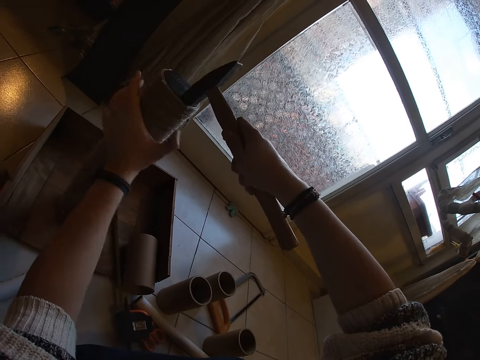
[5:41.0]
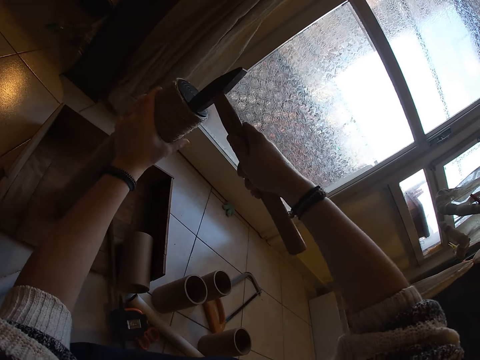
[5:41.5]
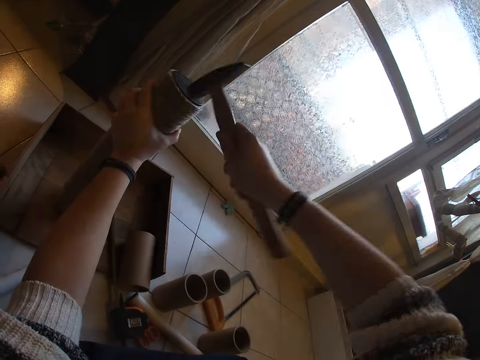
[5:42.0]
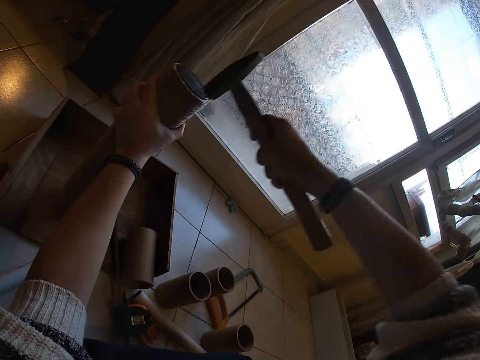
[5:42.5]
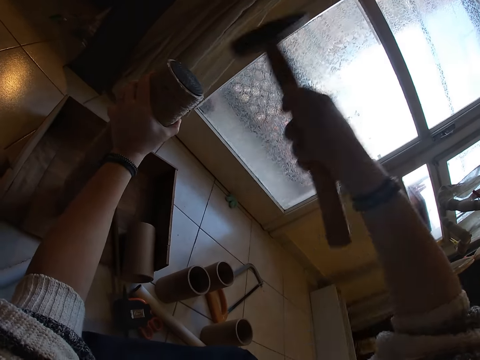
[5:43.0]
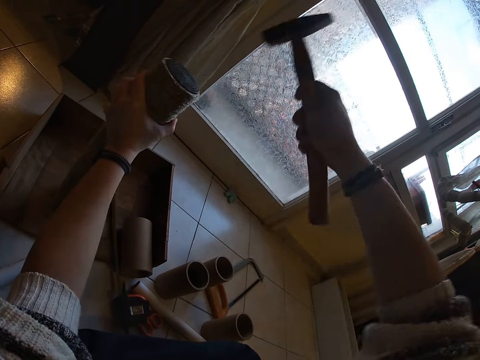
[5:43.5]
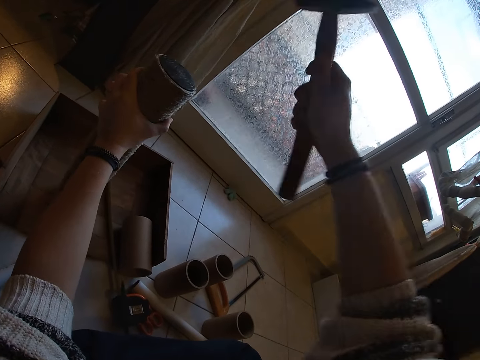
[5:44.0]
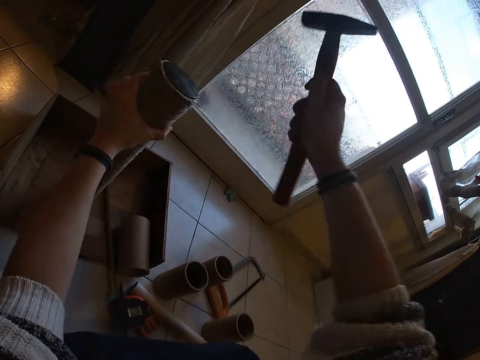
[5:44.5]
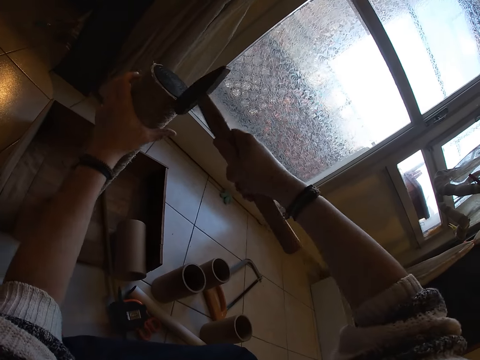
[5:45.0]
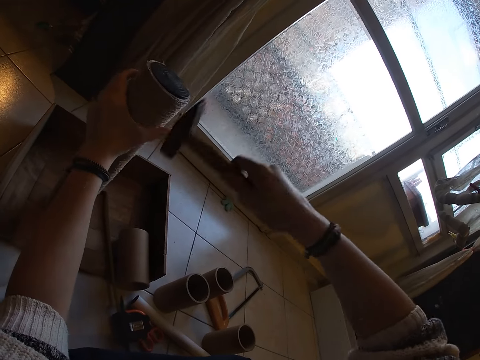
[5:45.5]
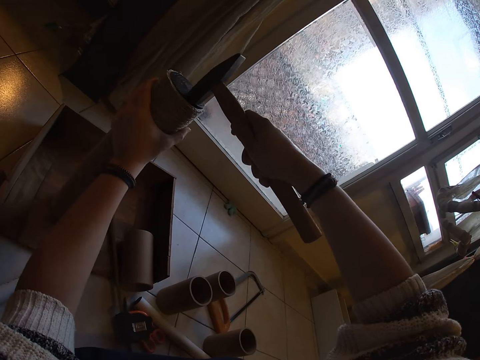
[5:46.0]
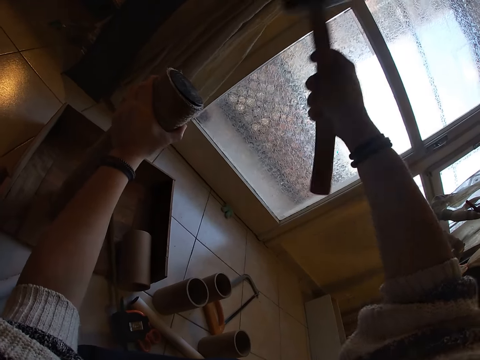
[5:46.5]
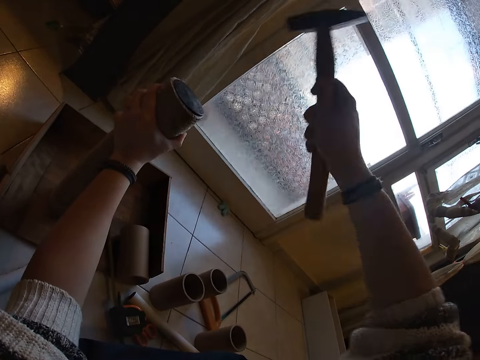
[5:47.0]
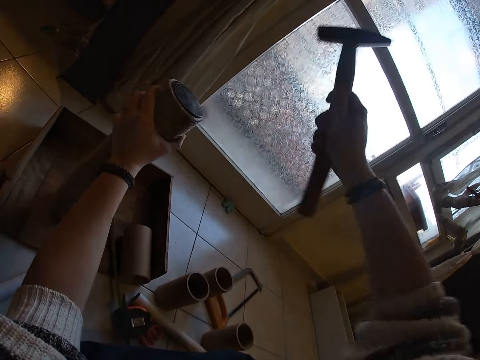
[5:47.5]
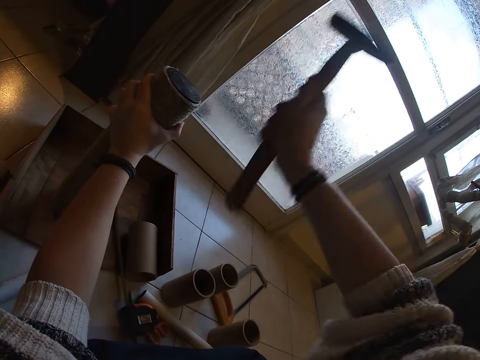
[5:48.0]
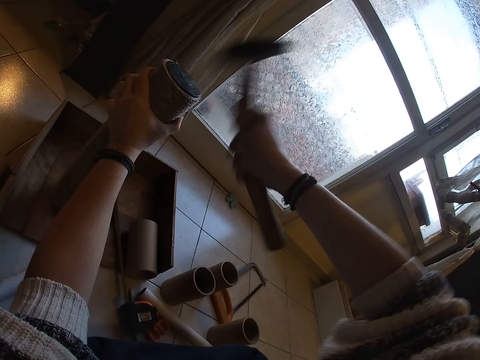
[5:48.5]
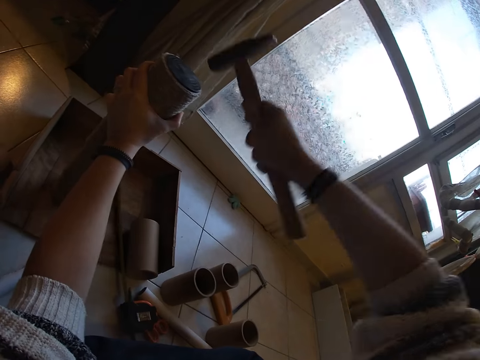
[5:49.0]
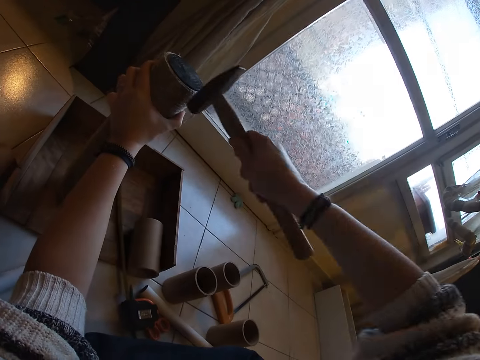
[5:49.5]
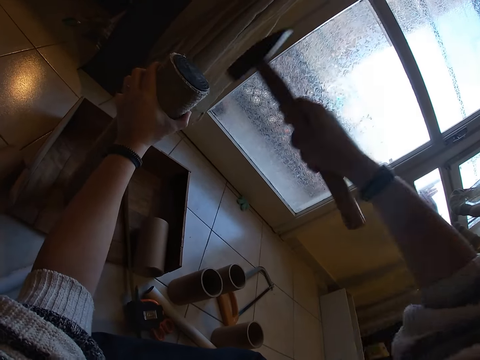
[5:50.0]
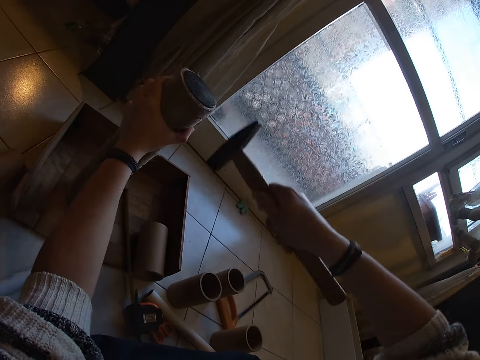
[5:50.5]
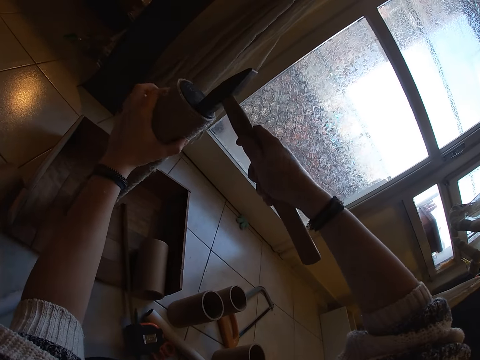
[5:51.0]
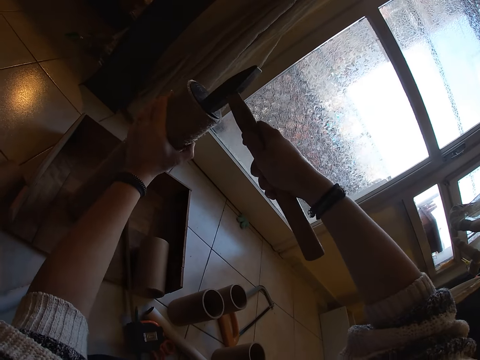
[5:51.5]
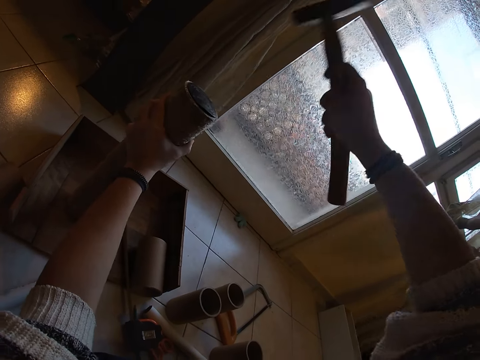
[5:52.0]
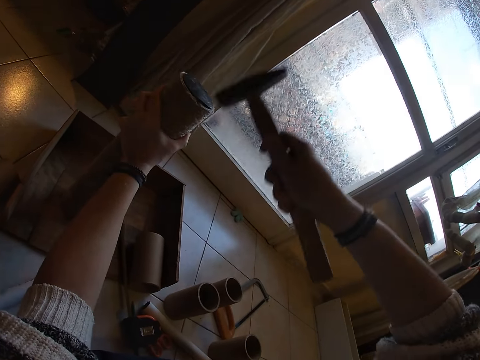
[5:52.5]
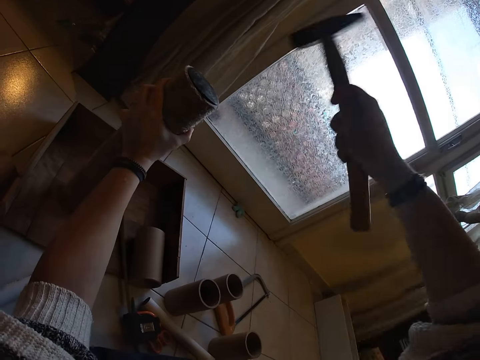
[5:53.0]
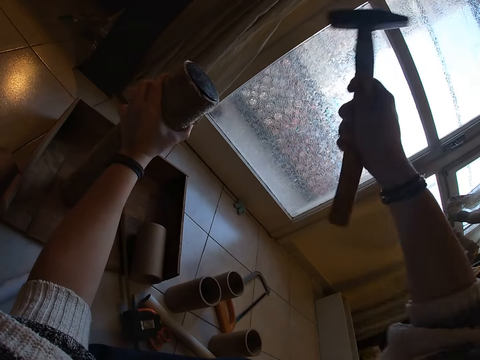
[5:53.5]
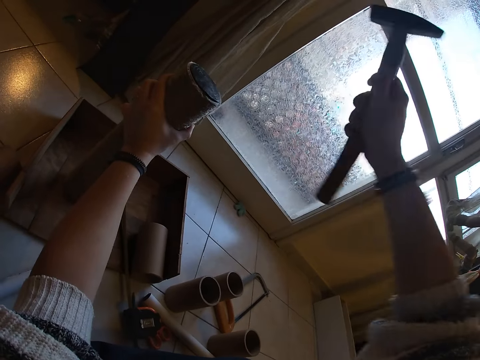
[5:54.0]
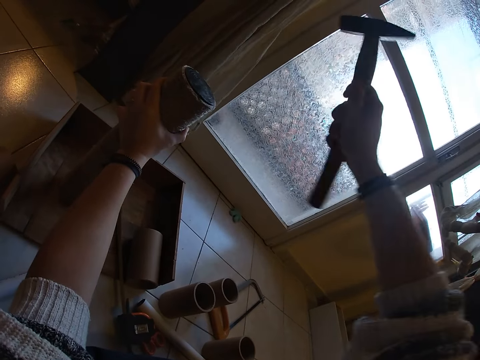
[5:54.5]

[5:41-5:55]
The camera wearer turns the twined cardboard tube on the wooden pad with her left hand. She hits the hammer on the twined cardboard tube on the wooden pad with her right hand. She places the hammer on the twined cardboard tube on the wooden pad with her right hand. She hits the hammer on the twined cardboard tube on the wooden pad with her right hand. She turns the twined cardboard tube on the wooden pad with her left hand. She hits the hammer on the twined cardboard tube on the wooden pad with her right hand.

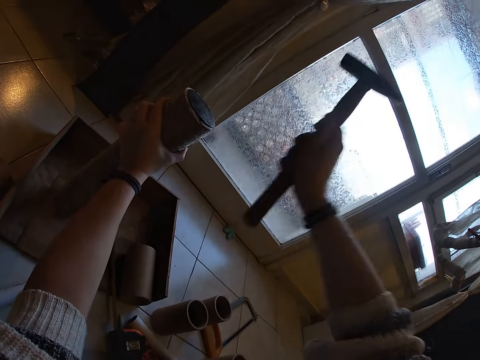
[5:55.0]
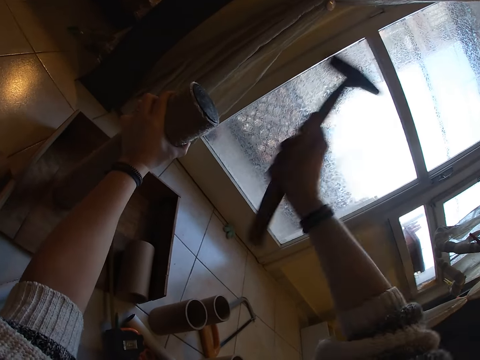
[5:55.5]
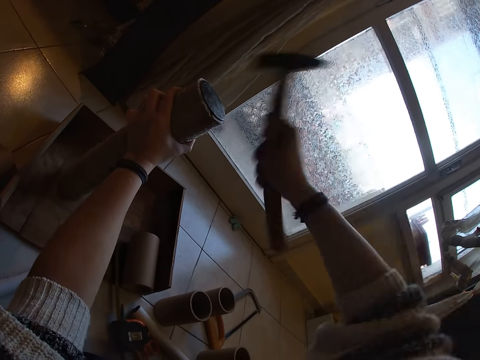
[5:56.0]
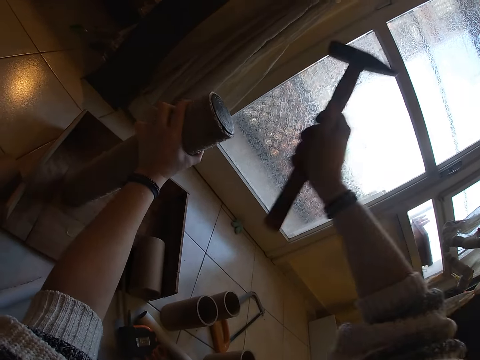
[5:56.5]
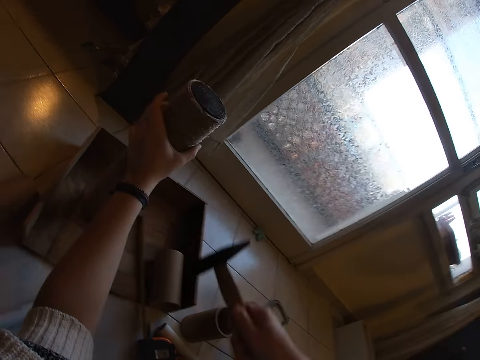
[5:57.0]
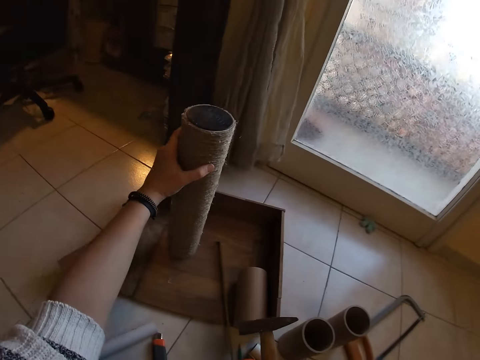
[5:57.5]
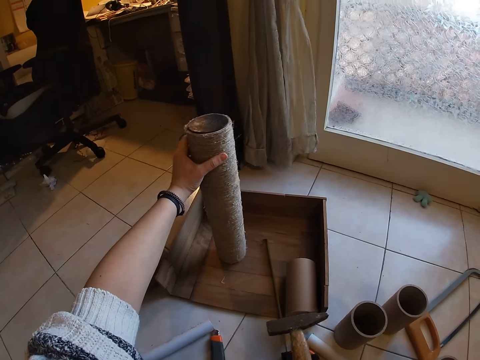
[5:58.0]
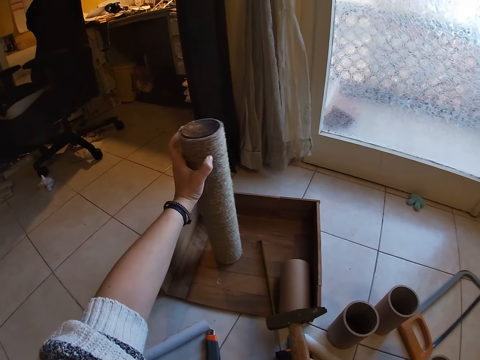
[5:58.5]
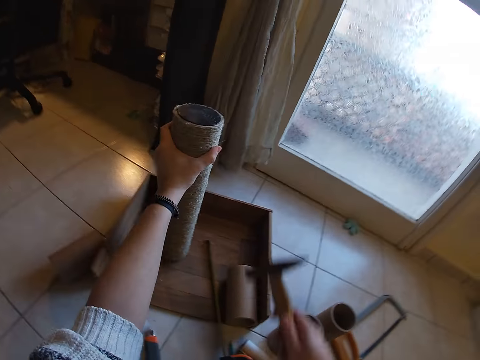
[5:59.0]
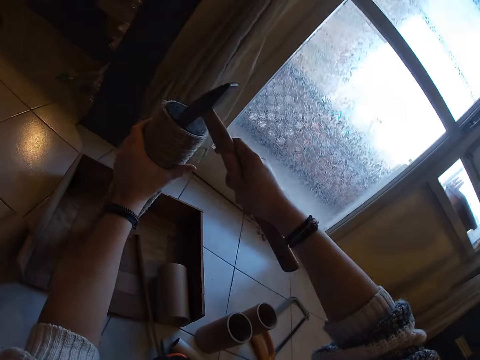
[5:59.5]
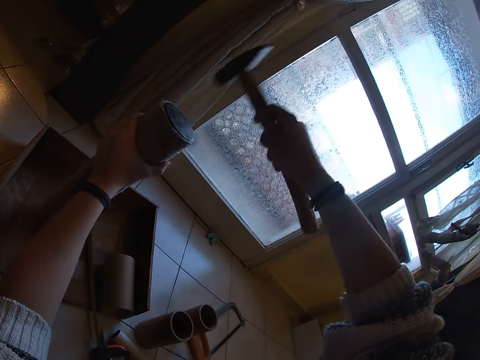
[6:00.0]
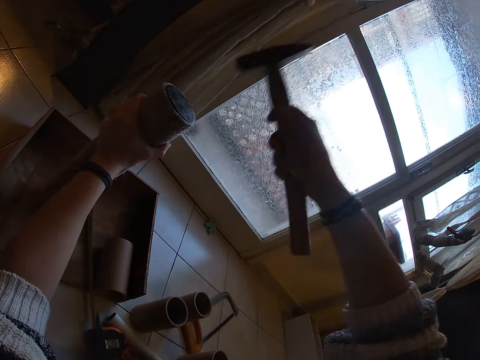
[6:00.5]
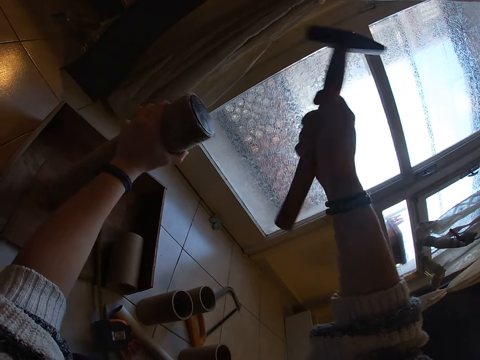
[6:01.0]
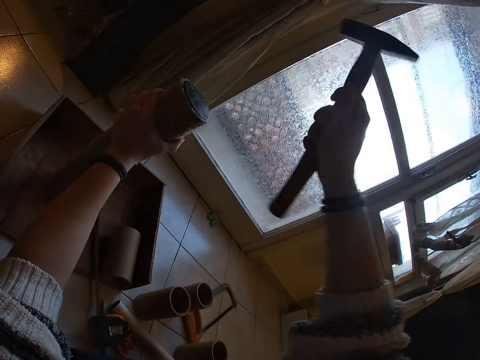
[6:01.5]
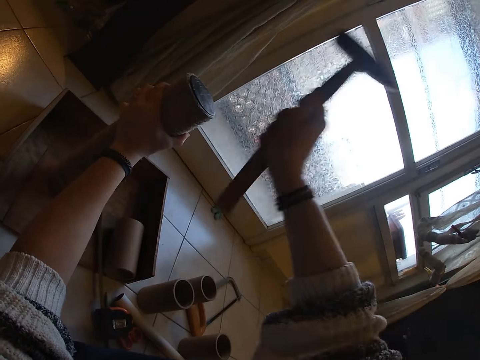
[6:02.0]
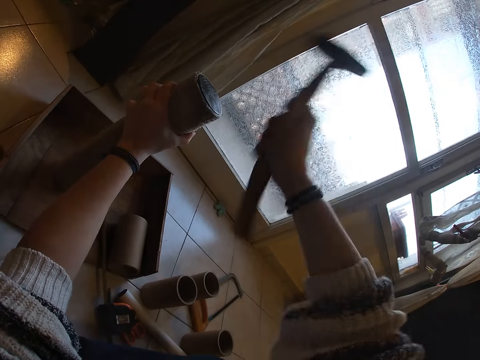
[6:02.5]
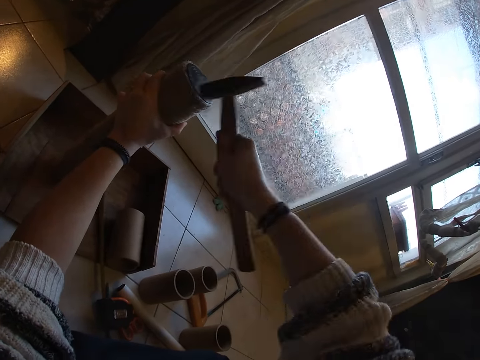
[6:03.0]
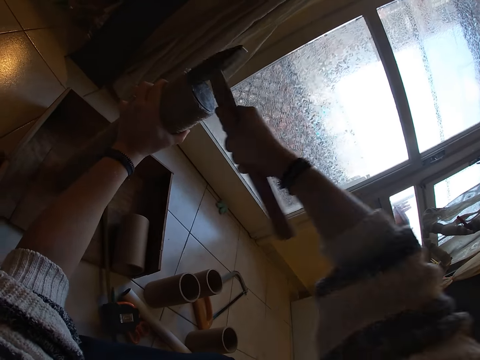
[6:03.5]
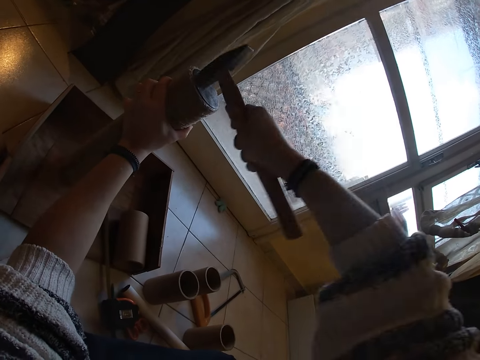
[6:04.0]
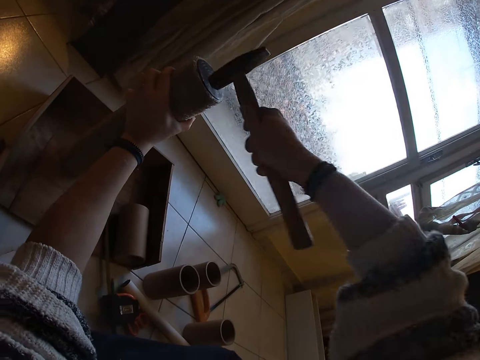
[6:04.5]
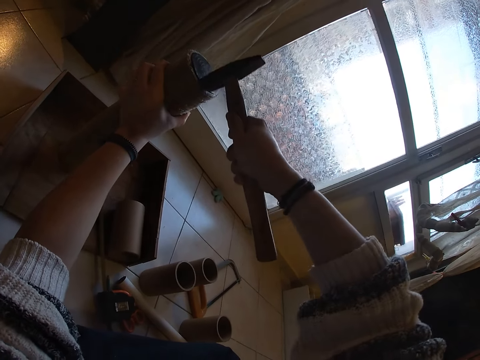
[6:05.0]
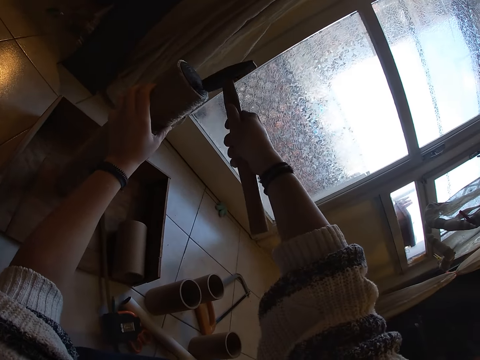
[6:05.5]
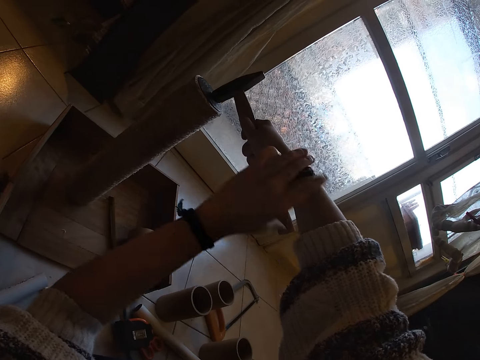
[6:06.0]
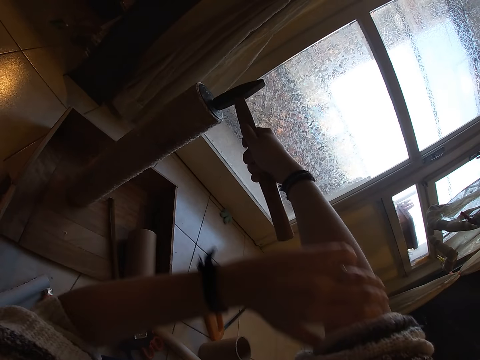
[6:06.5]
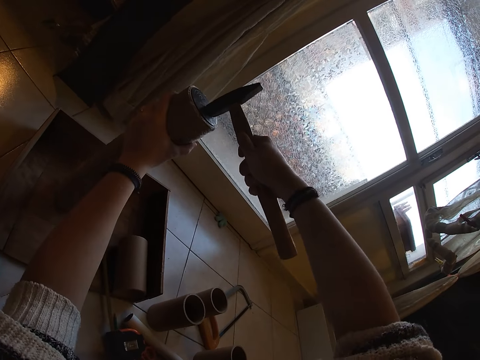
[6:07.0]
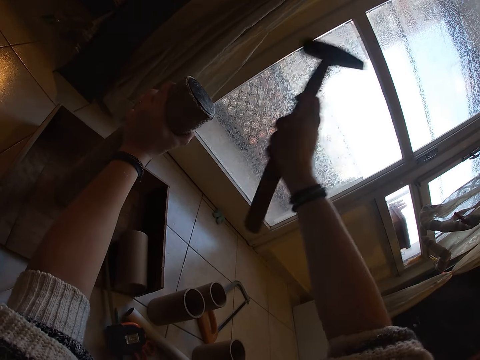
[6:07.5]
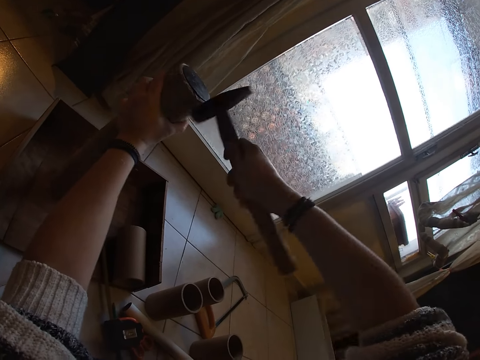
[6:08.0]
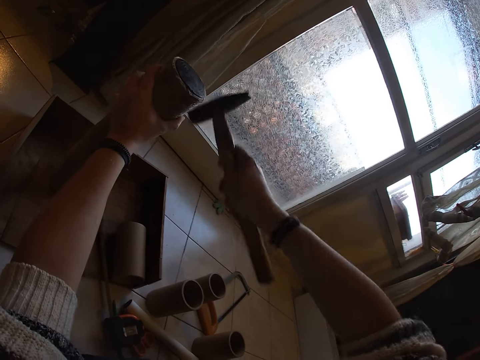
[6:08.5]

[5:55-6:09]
The camera wearer turns the twined cardboard tube on the wooden pad with her left hand. She drops her right hand on her lap. She places the hammer on the twined cardboard tube on the wooden pad with her right hand. She hits the hammer on the twined cardboard tube on the wooden pad with her right hand. She holds the hammer on the twined cardboard tube with her right hand. She turns the twined cardboard tube on the wooden pad with the hammer in her right hand. She moves the sleeve on her right arm with her left hand. She holds the twined cardboard tube on the wooden pad with her left hand. She hits the hammer on the twined cardboard tube on the wooden pad with her right hand.
